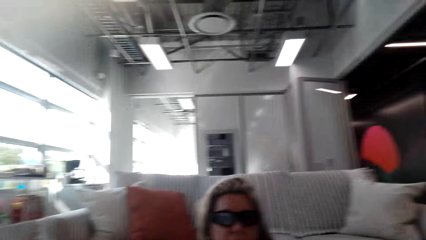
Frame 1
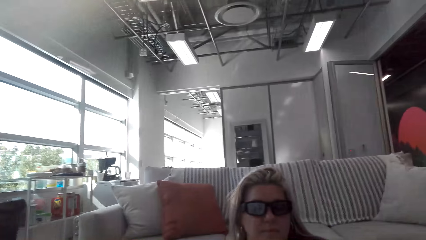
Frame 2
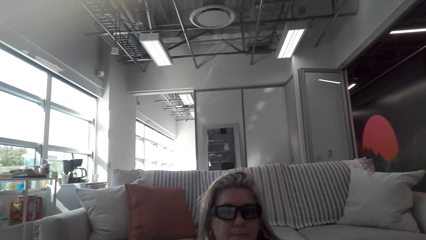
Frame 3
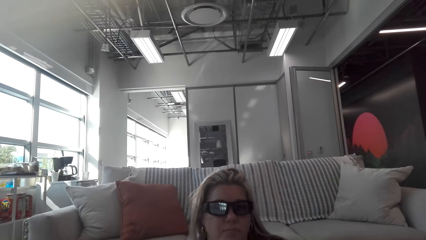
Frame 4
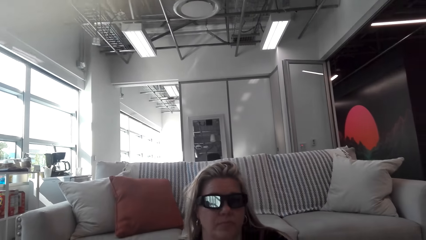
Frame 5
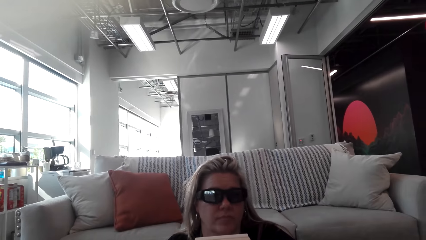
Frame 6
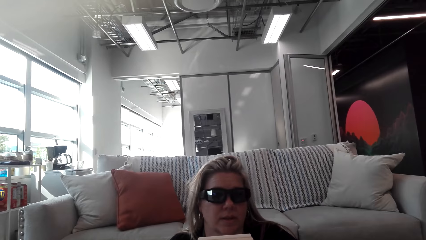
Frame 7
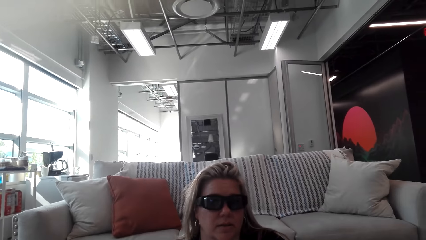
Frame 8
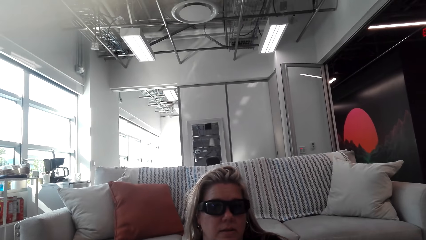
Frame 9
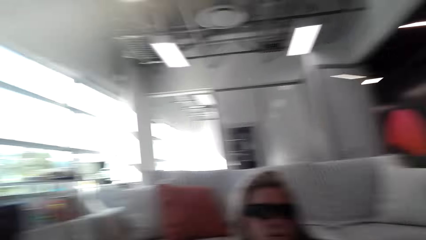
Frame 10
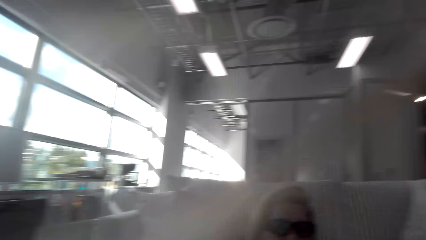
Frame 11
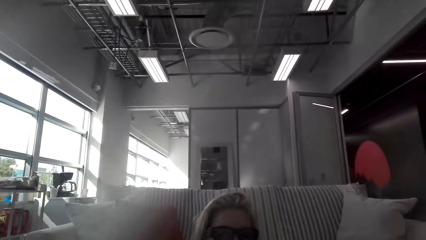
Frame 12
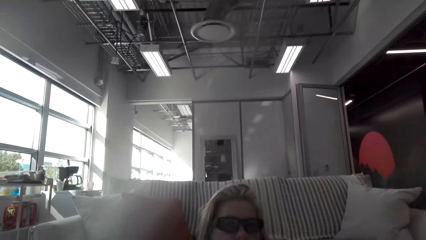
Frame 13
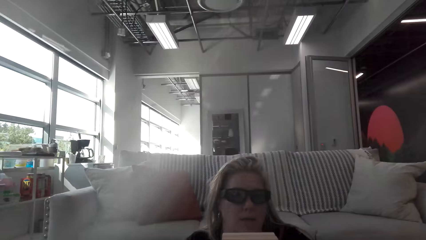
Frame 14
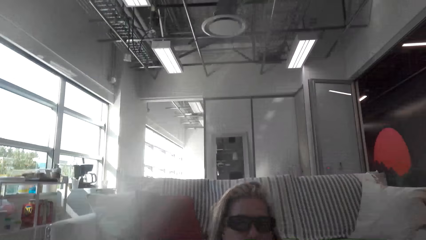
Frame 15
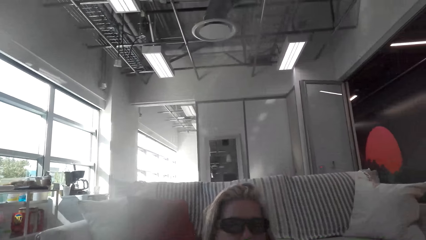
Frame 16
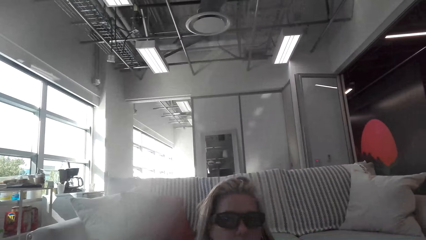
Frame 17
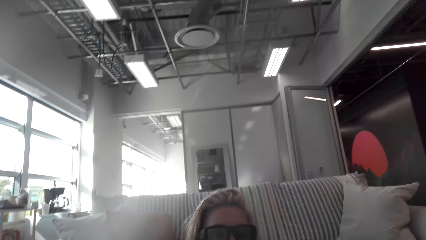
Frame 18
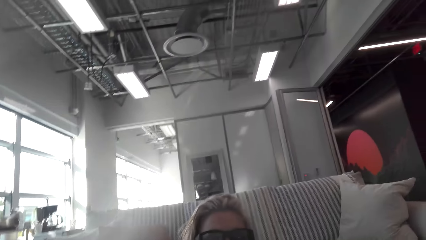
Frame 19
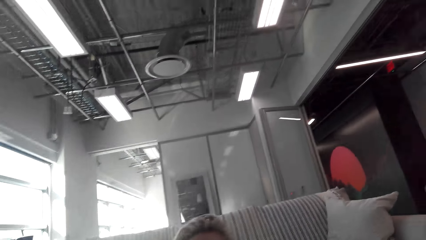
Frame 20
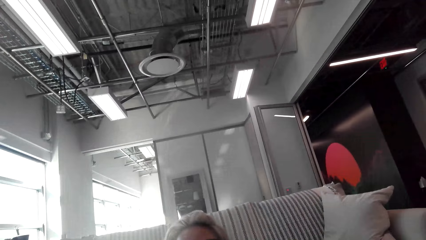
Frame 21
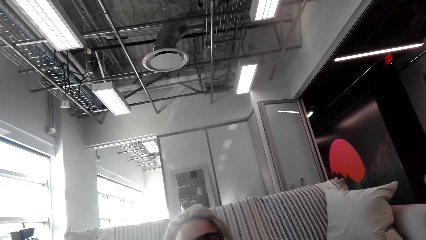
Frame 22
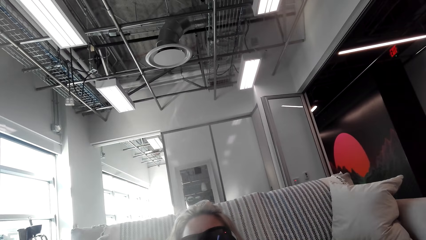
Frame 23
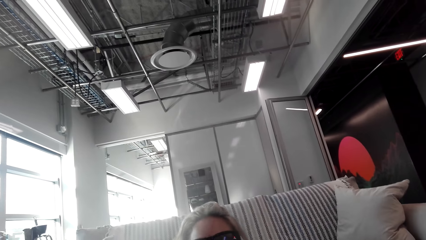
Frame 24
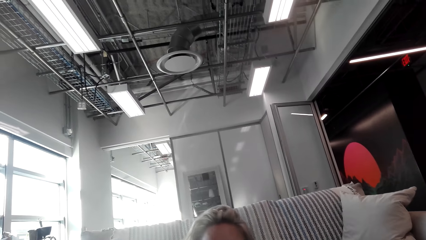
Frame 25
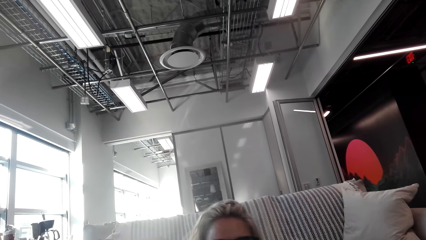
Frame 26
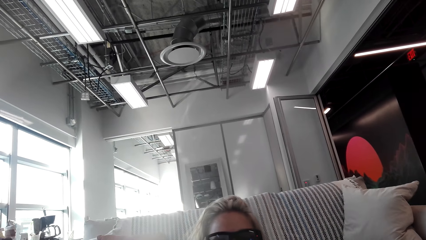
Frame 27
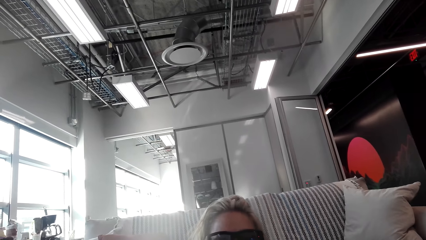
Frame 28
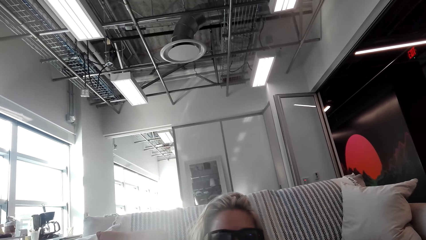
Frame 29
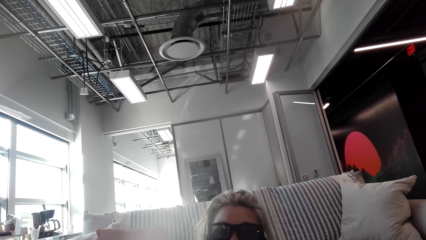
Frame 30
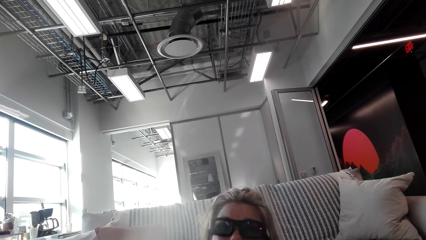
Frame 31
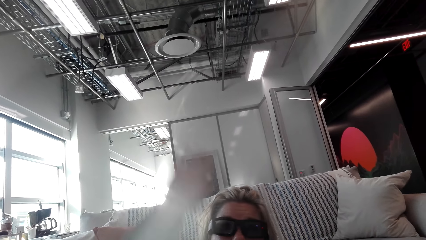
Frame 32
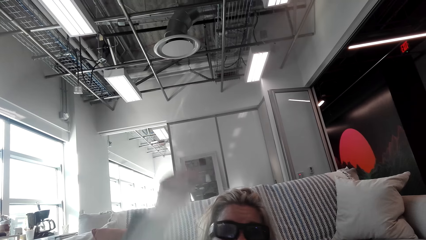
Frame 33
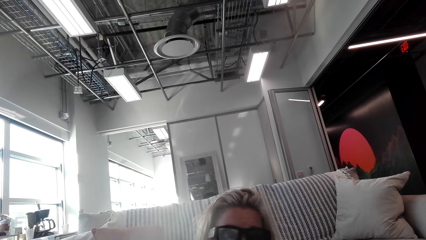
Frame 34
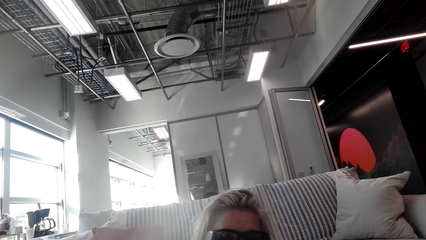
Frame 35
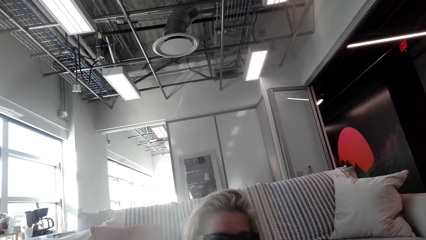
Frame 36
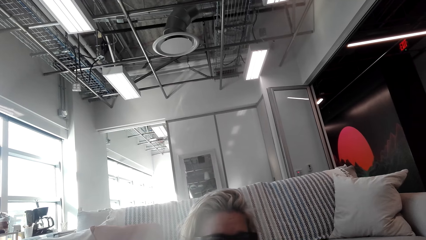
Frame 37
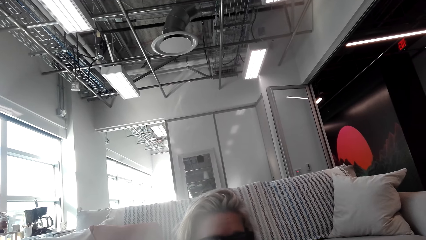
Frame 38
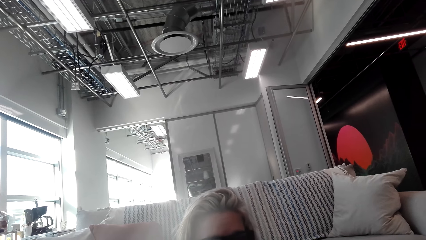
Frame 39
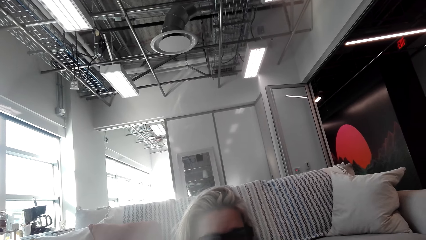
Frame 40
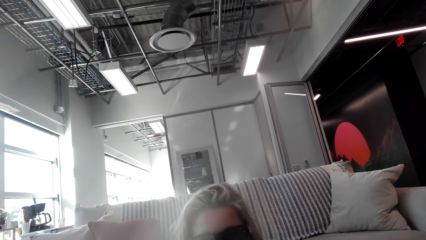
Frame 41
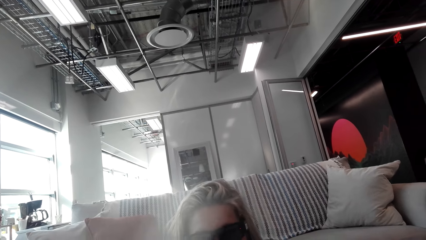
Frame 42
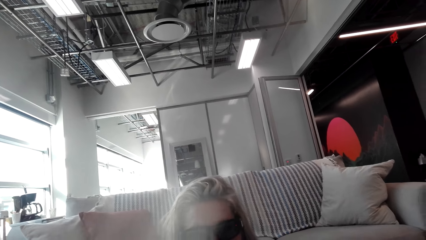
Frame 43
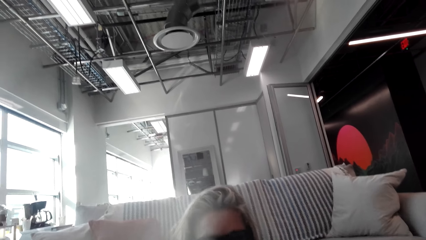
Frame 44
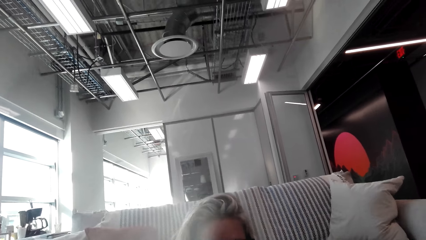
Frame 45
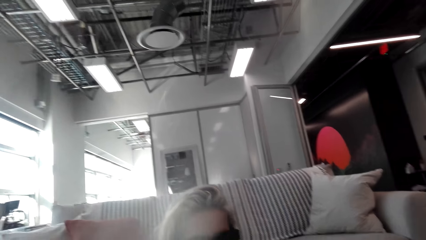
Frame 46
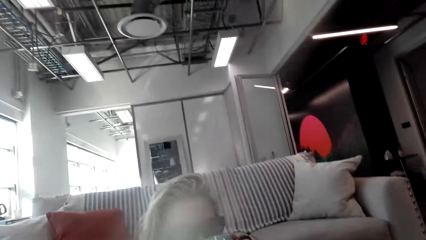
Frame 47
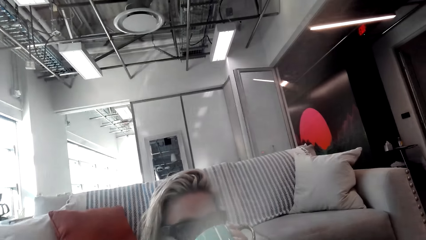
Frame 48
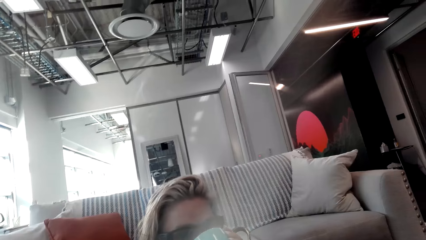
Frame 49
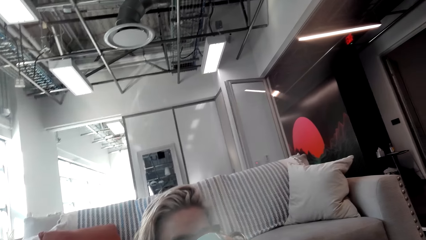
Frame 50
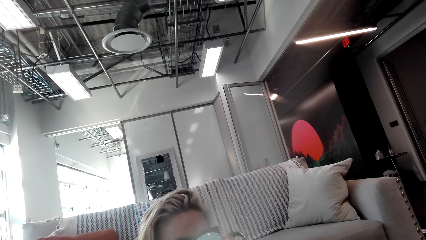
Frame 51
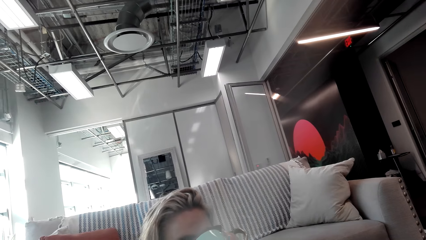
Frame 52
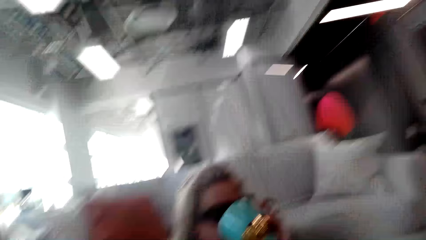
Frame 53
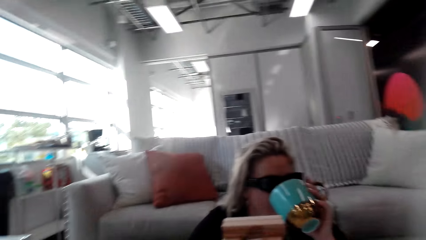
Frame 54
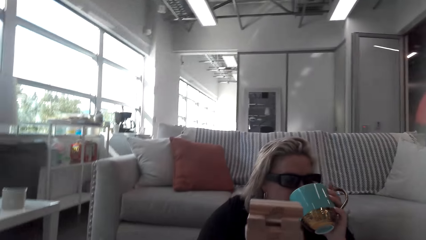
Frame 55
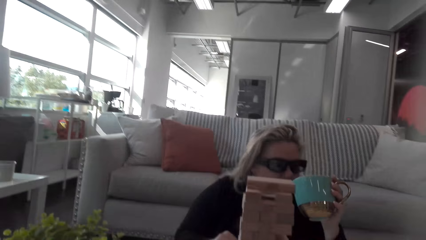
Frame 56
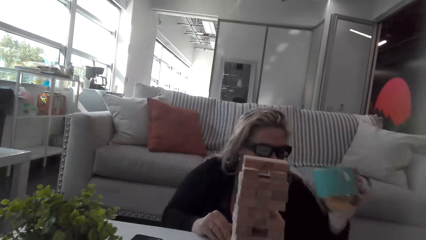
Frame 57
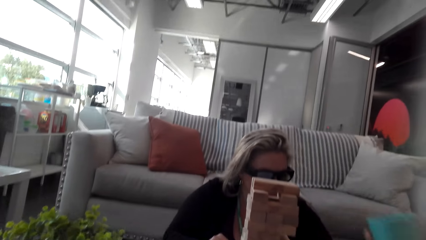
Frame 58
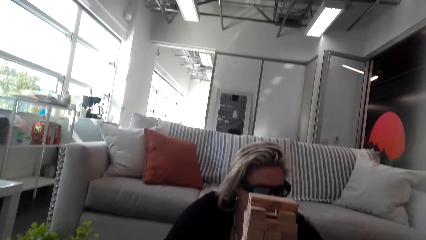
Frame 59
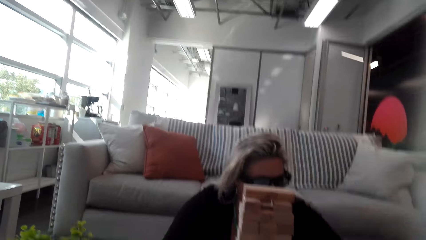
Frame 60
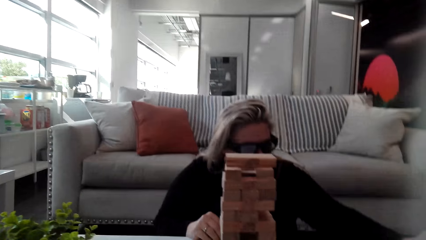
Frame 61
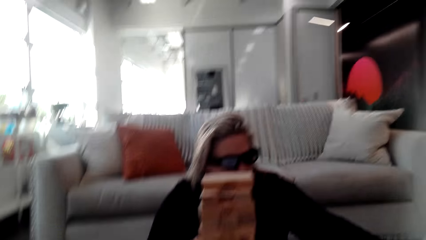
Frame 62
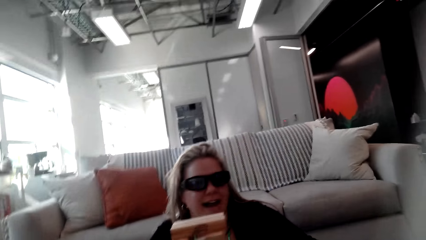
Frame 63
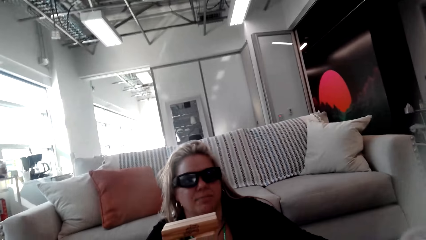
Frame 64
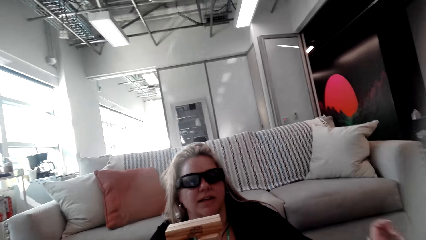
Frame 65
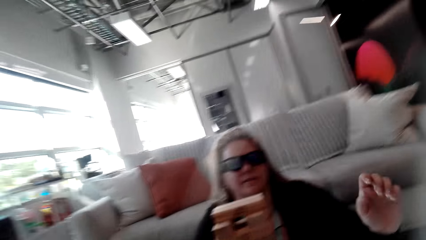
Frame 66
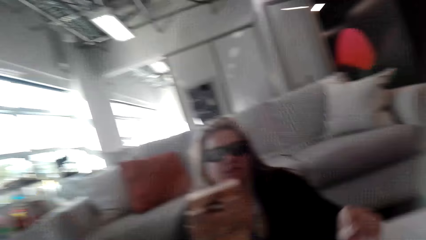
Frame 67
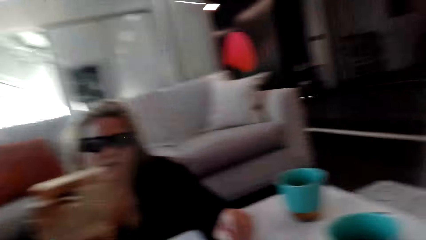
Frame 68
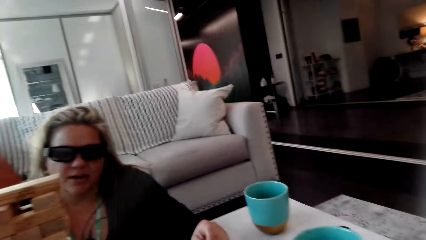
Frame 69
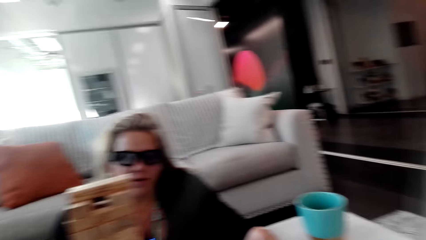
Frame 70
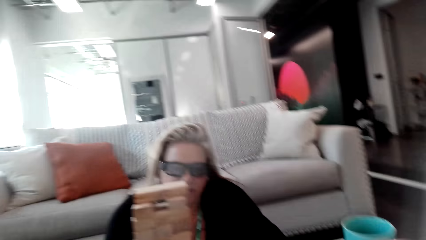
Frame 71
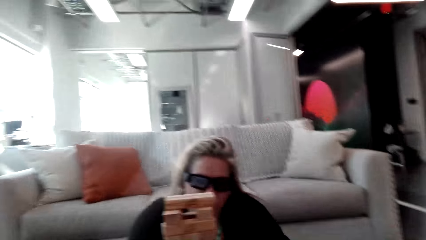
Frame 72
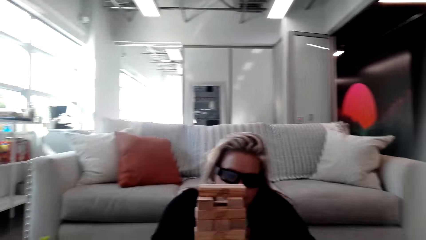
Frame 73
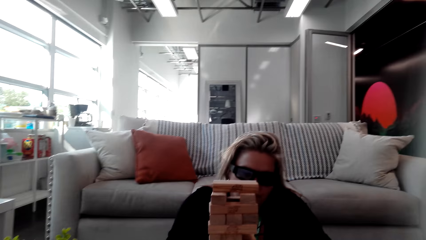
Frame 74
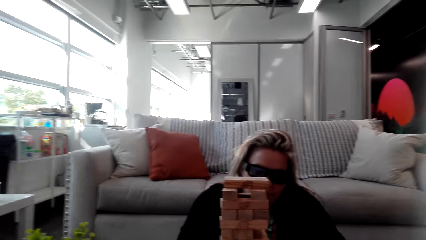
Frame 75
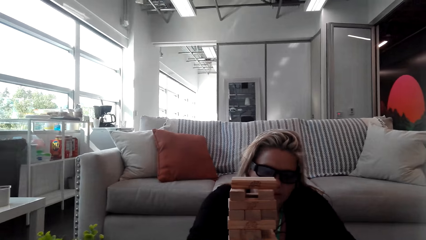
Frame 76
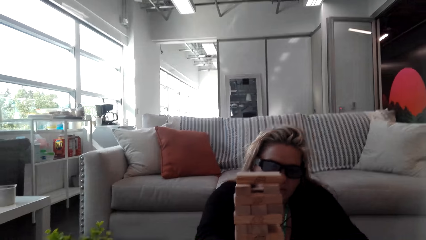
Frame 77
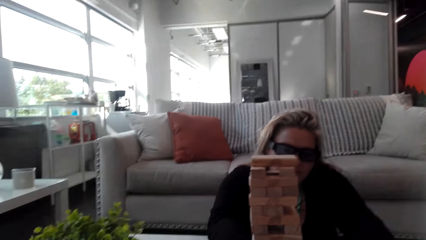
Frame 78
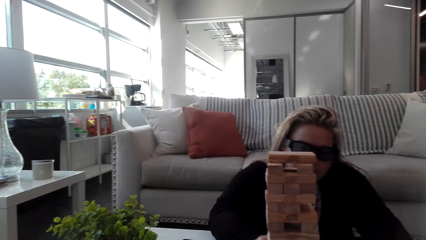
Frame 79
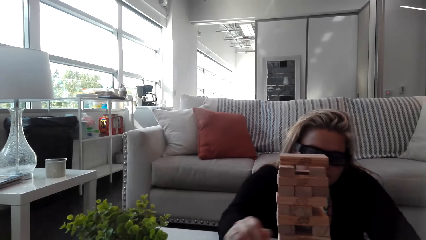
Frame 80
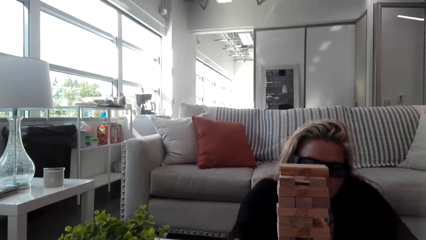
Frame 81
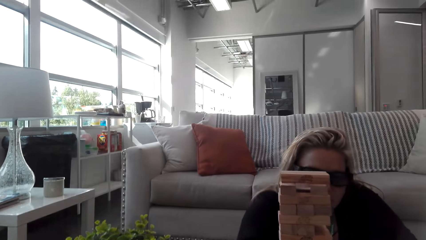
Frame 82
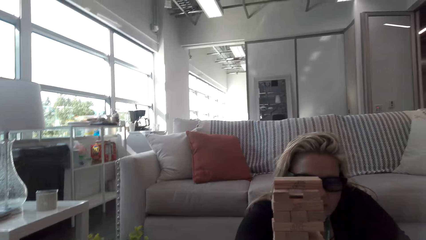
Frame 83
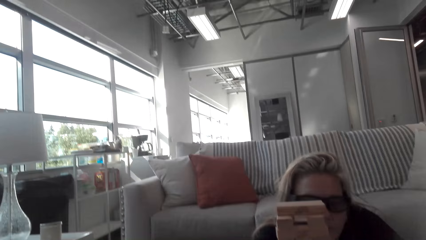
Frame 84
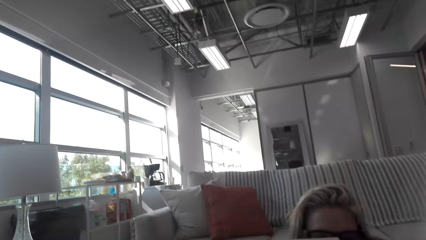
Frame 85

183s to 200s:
The camera wearer talks to the woman. The woman talks to the camera wearer. The camera wearer talks to the woman. The woman drinks the coffee from the cup, puts the cup on the table, and talks to the camera wearer.
